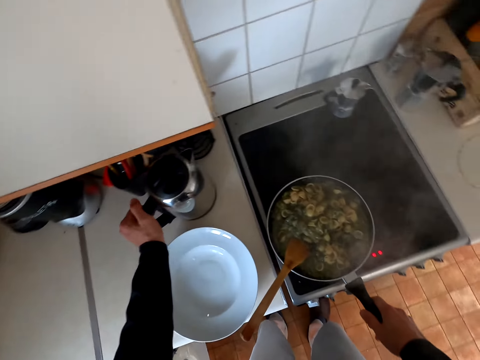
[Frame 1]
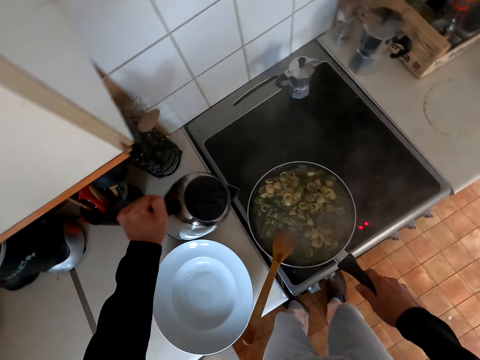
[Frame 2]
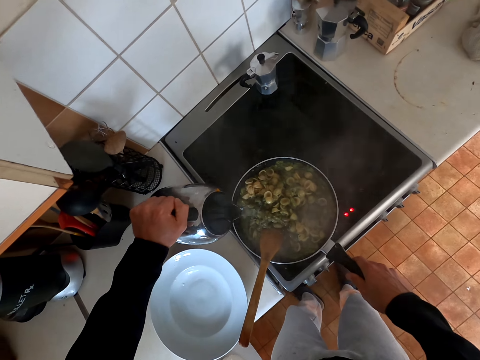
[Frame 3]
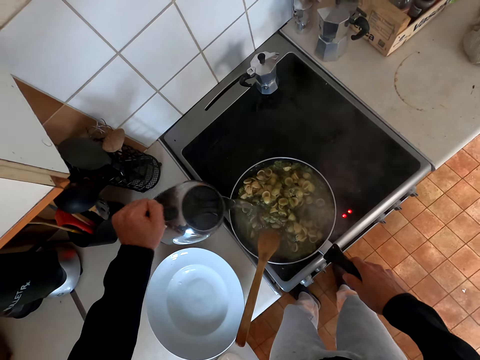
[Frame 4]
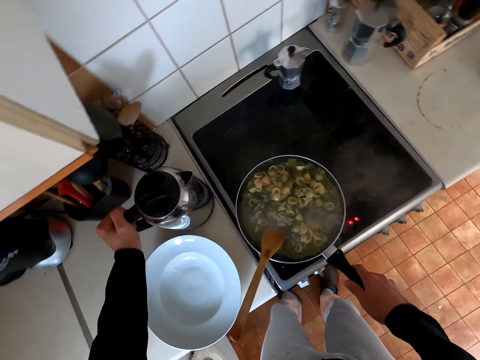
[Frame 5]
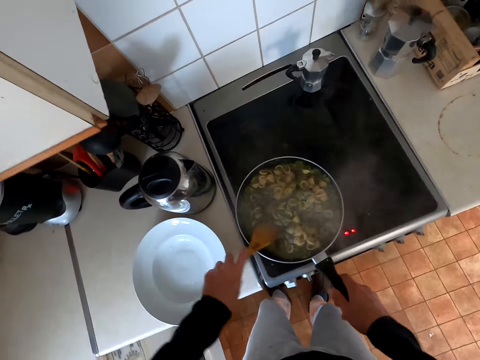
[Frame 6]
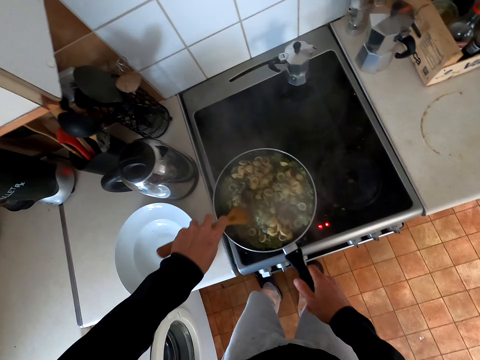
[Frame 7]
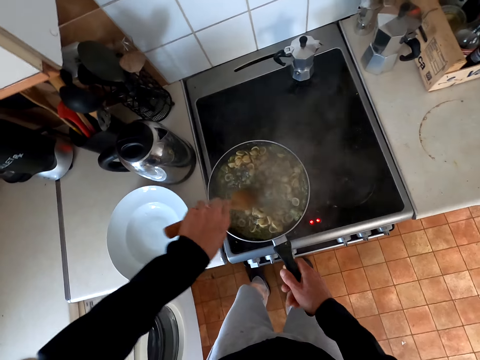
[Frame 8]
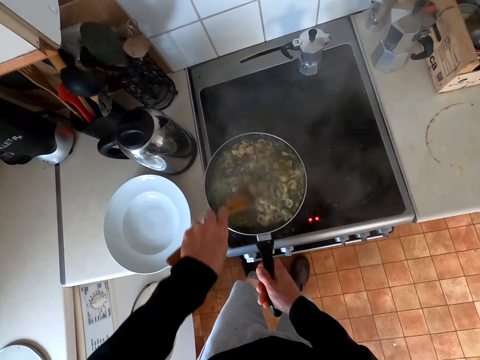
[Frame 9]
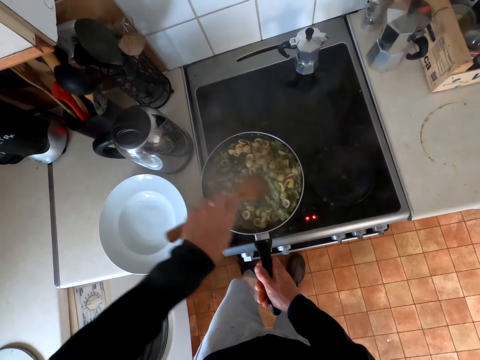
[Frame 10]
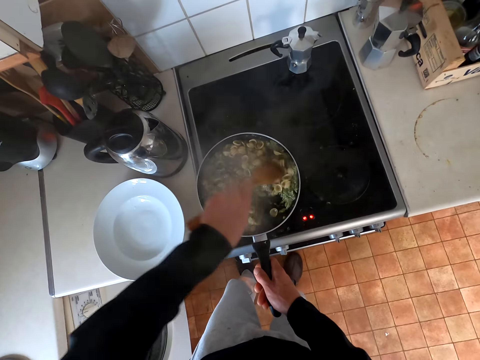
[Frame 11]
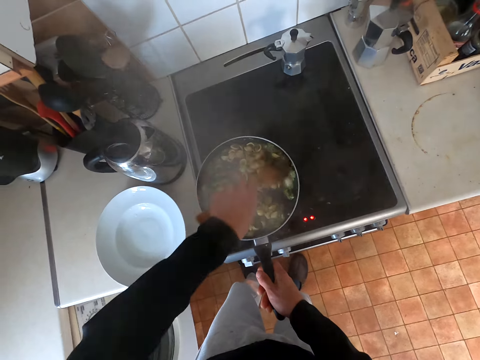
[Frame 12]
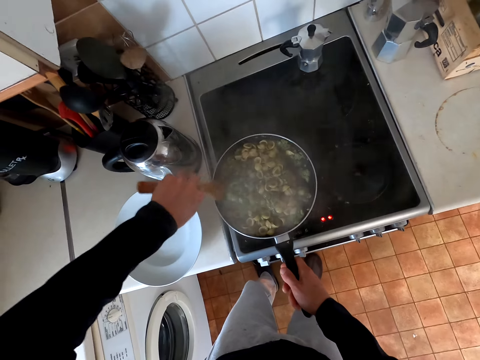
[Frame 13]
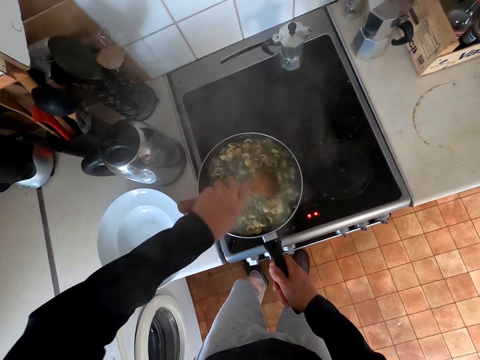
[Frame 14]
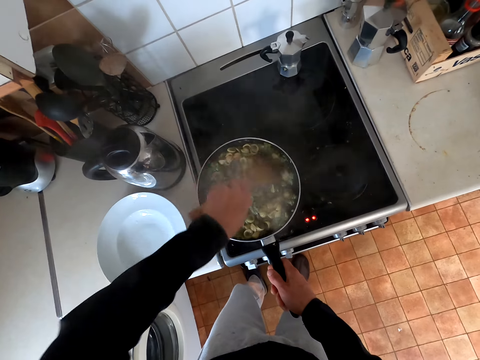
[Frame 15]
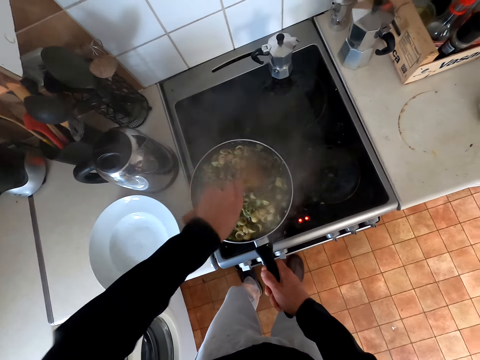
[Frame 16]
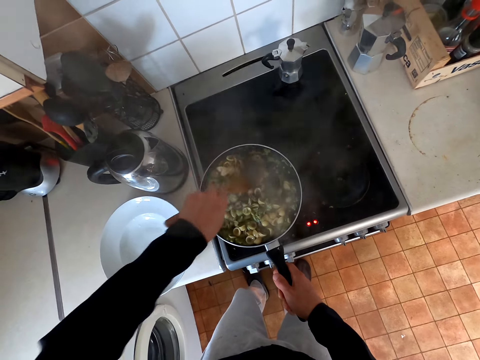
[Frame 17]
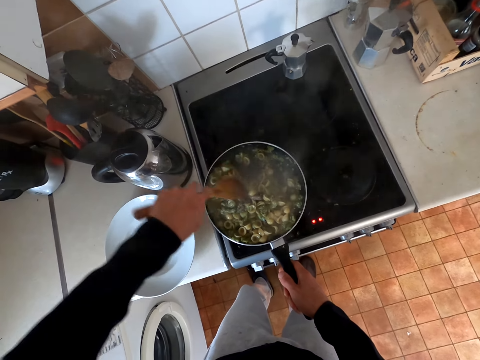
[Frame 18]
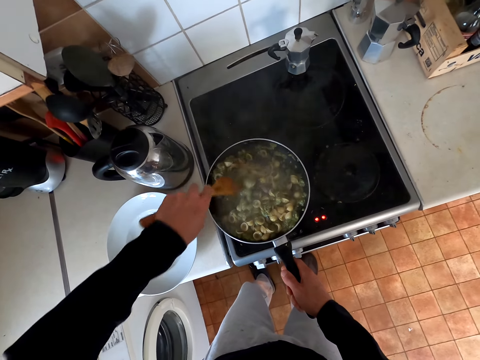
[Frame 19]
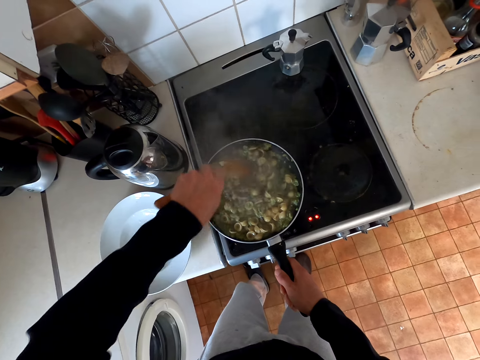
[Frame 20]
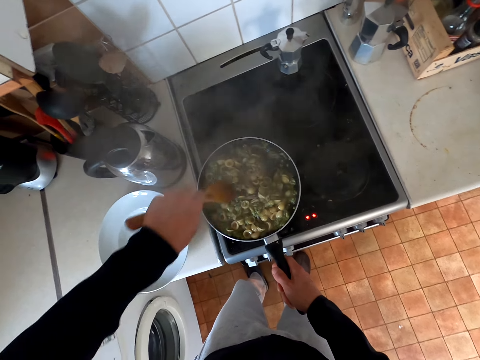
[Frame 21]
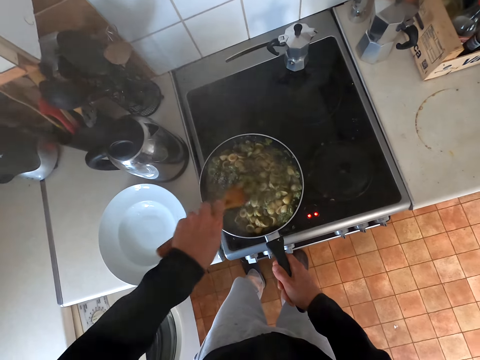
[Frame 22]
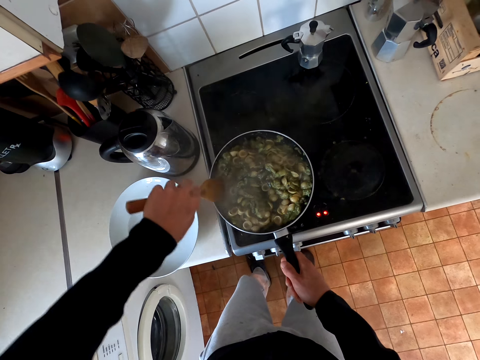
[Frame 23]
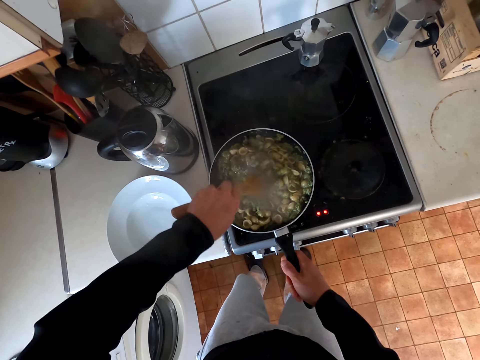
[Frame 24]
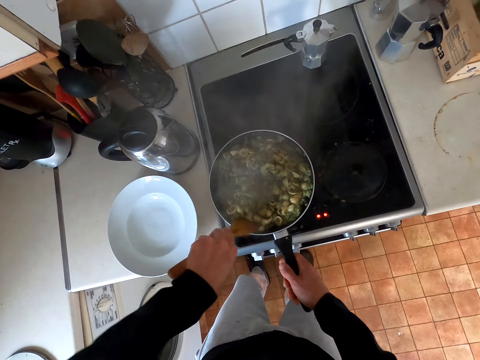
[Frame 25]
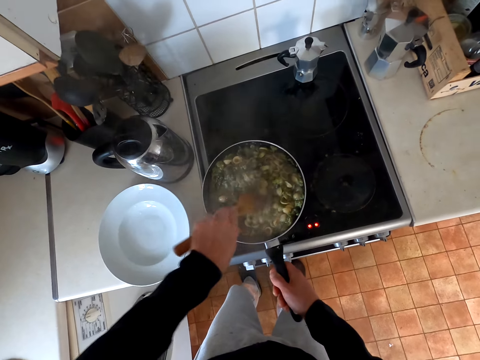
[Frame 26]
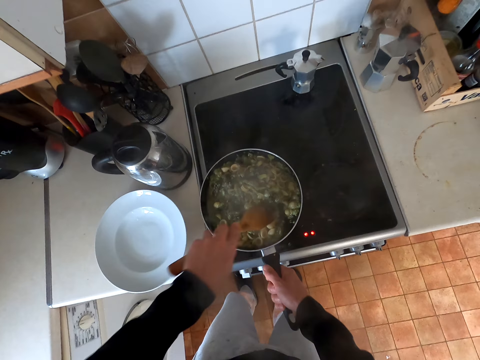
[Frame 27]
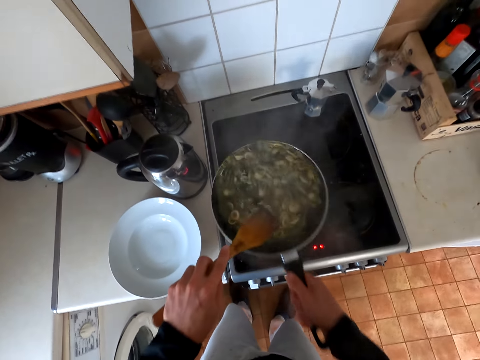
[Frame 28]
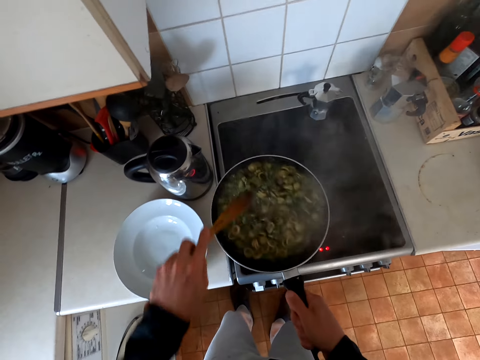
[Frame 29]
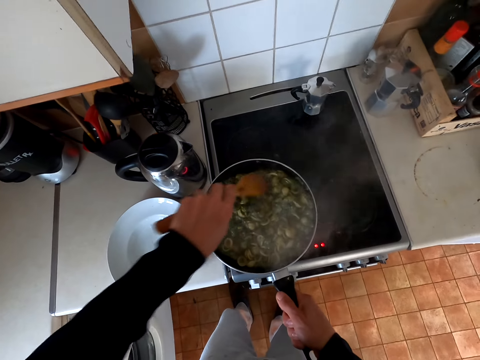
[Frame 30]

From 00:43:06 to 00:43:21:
The camera wearer takes the jug with warm water. They add water to the veggies. They put the jug down on the table. They stir the veggies in the cooking pot with a cooking spoon.

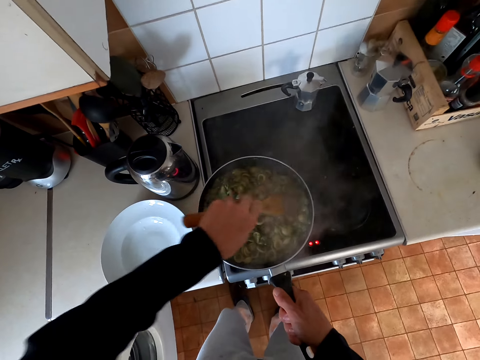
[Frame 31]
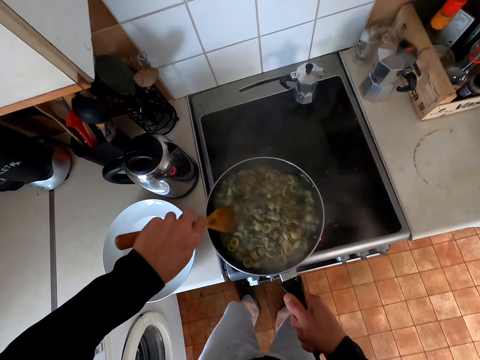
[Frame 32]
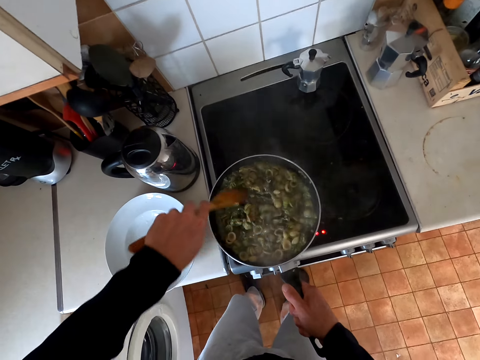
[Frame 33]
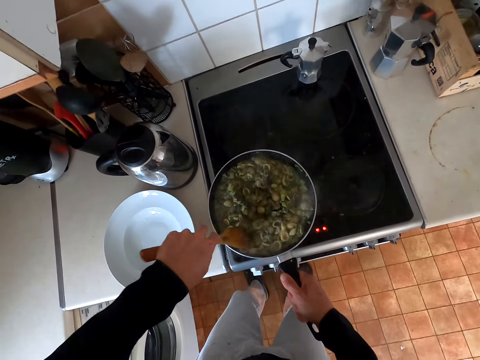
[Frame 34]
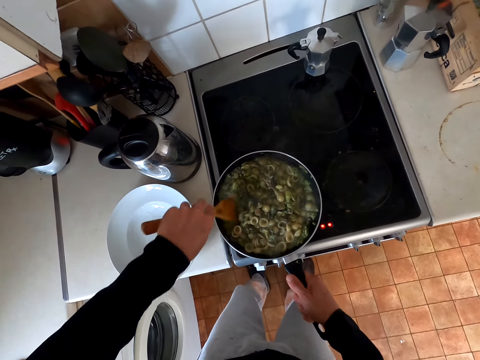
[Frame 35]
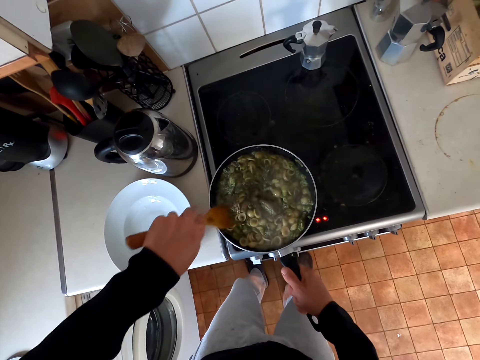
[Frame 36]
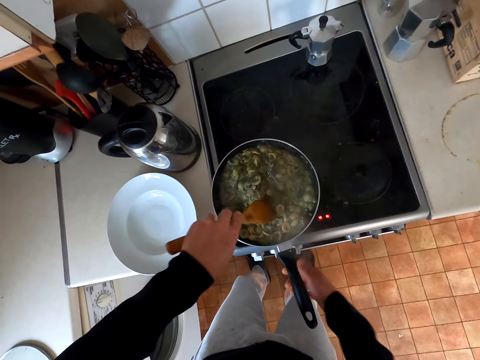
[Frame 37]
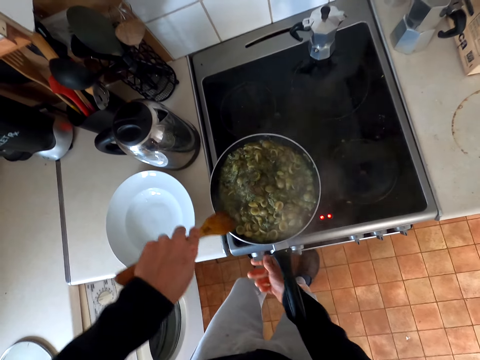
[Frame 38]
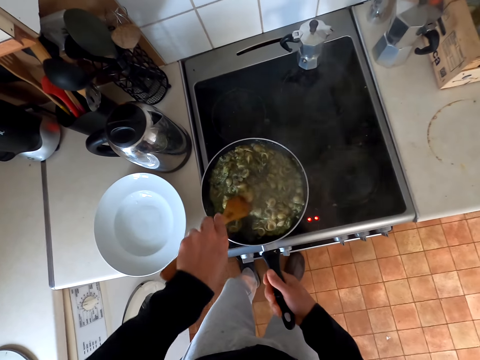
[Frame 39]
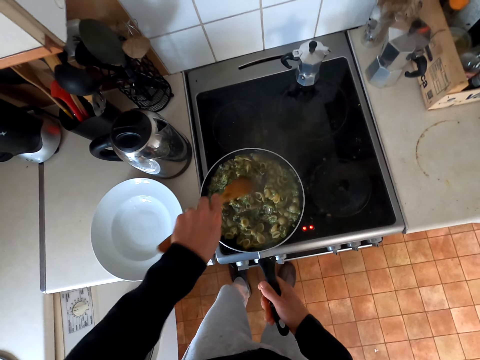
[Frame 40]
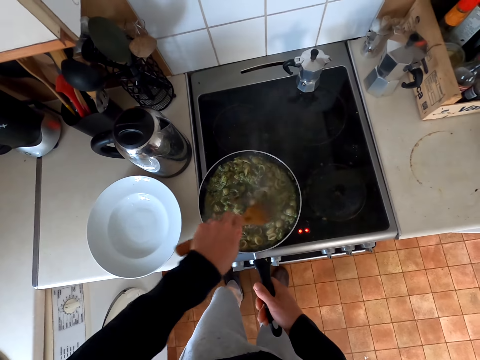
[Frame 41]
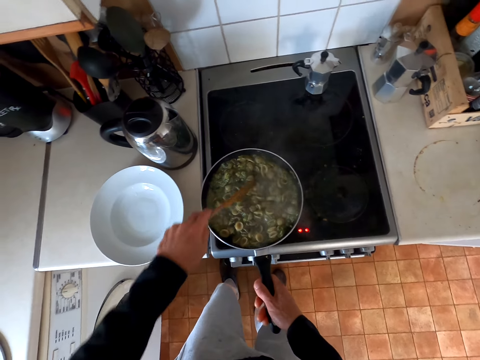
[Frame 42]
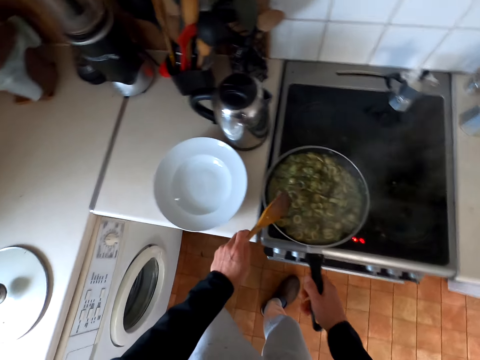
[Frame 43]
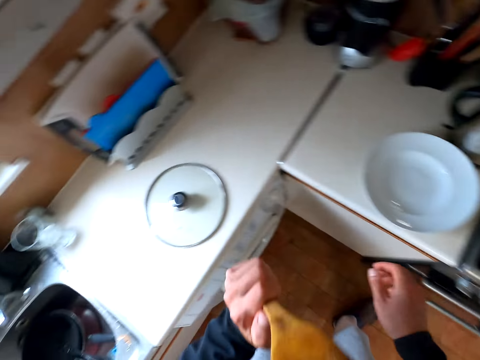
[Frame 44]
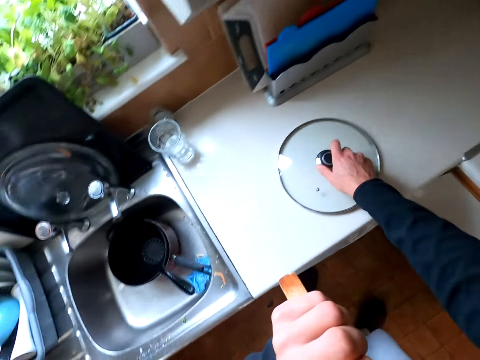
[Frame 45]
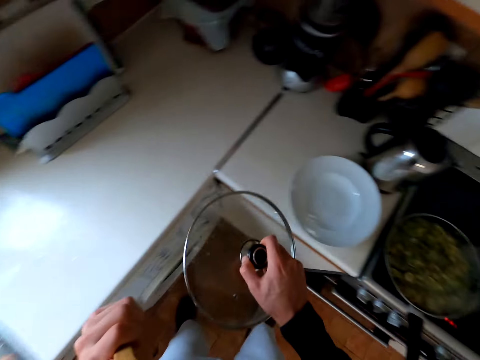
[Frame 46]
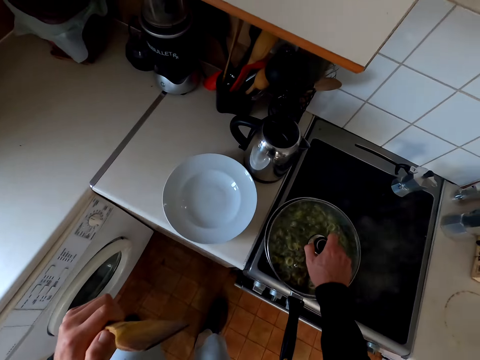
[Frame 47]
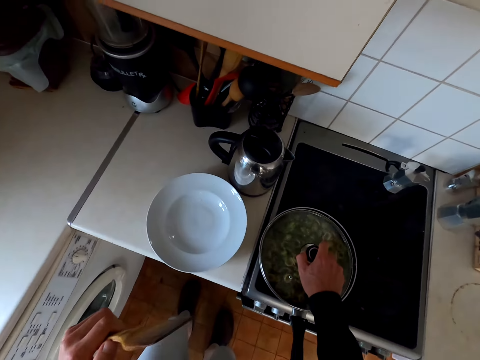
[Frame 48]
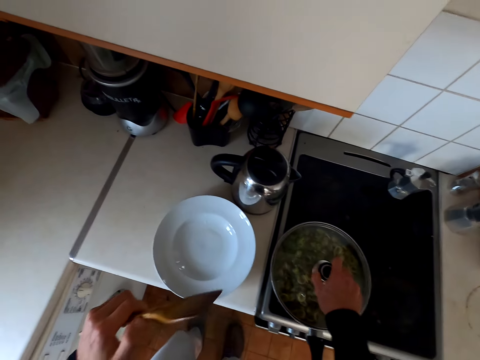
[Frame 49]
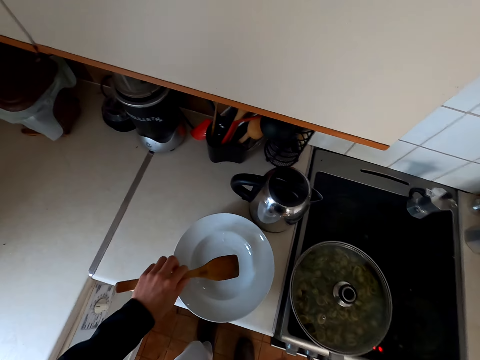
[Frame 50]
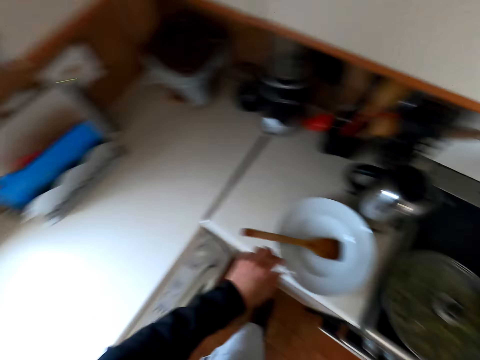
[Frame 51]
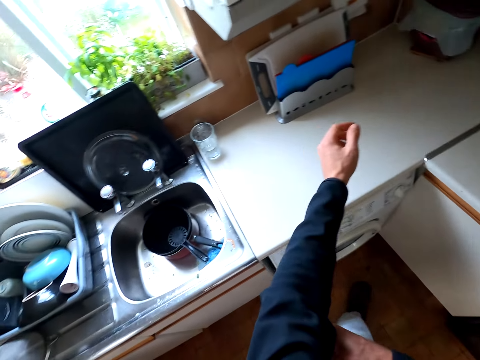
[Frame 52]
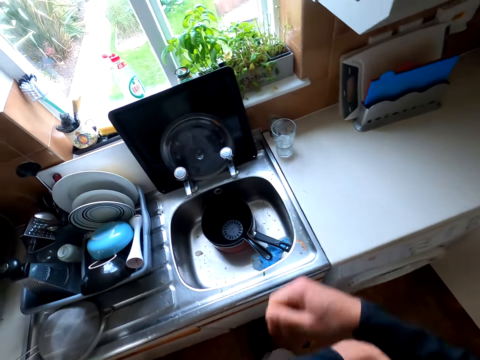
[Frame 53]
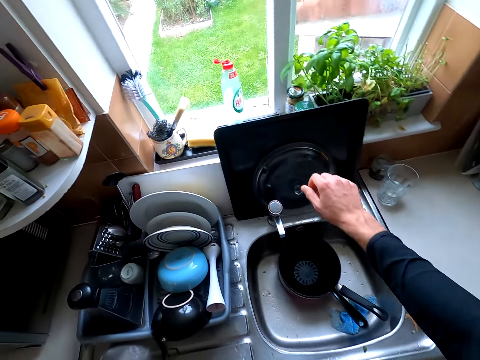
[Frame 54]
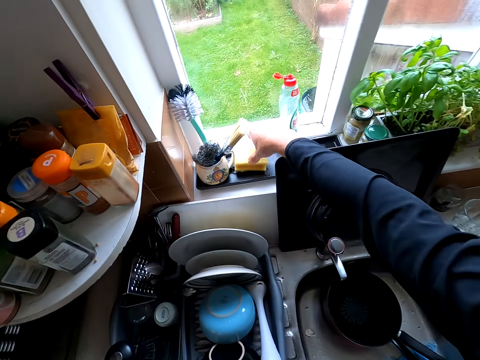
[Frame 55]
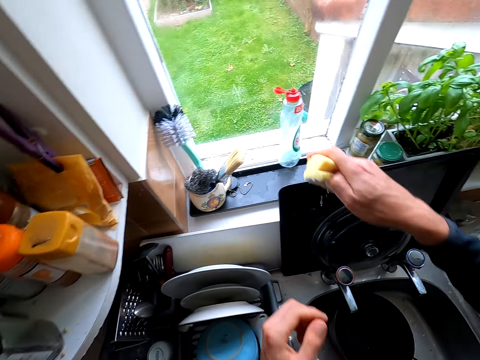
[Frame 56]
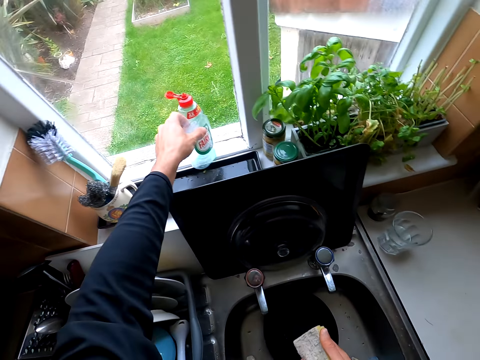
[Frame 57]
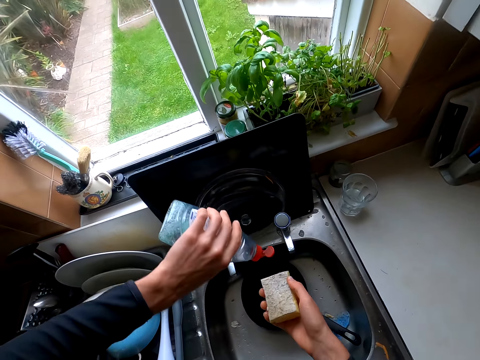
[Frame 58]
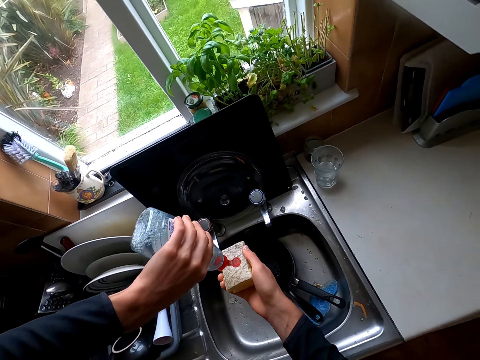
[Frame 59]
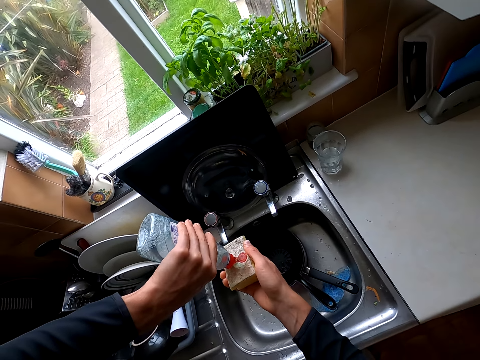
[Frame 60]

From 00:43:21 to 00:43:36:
The camera wearer reduces the heat on the cooker. They stir the veggies with a cooking spoon. They take the lid from the table. They cover the veggies with the lid. They put the wooden spoon on the plate. They pick up the washing sponge from the rack. They take soap from the window. They apply the soap on the washing sponge.
